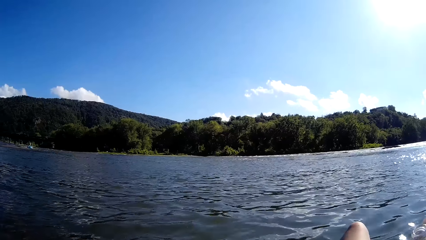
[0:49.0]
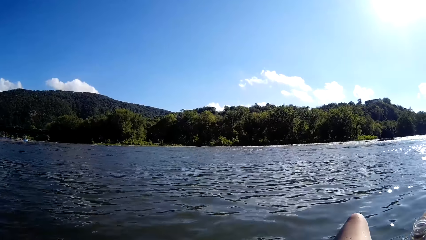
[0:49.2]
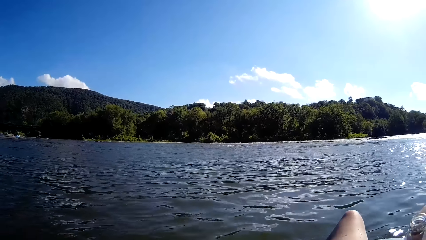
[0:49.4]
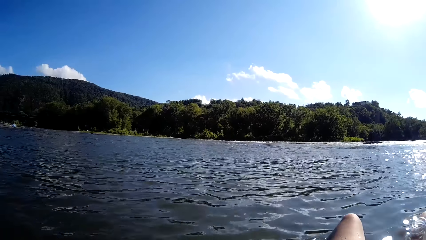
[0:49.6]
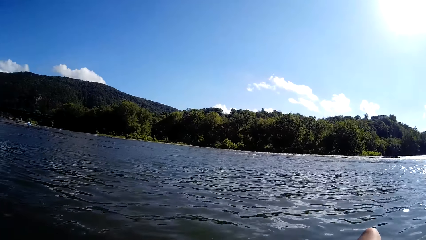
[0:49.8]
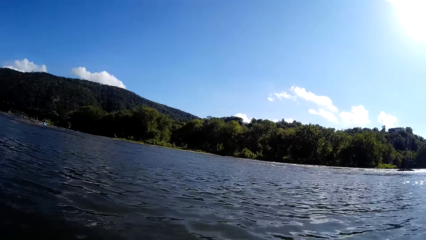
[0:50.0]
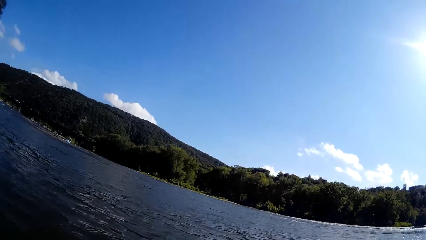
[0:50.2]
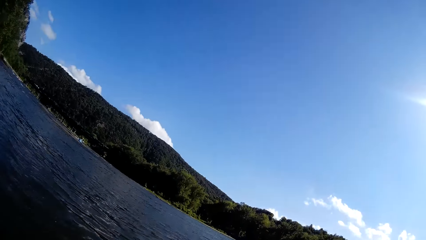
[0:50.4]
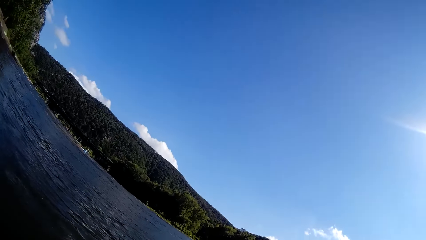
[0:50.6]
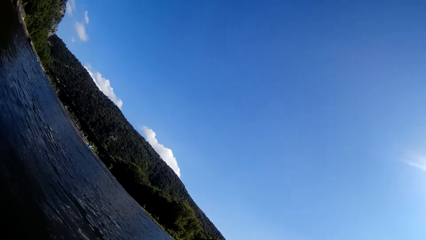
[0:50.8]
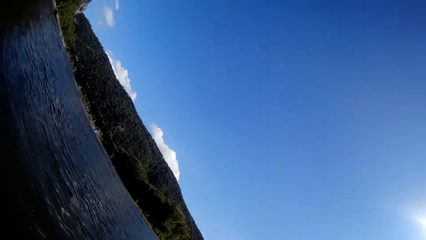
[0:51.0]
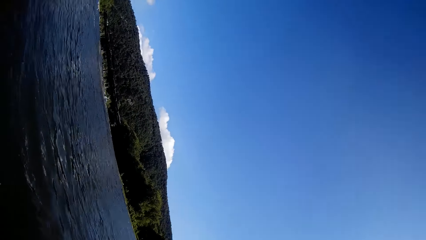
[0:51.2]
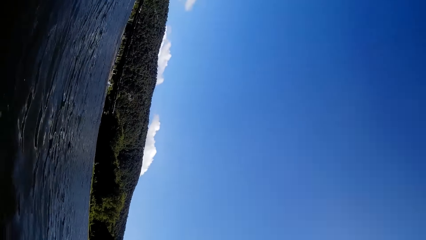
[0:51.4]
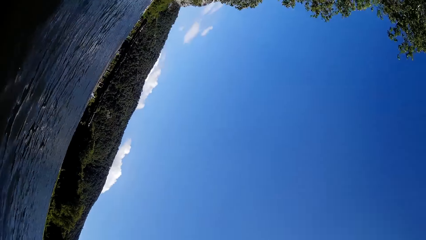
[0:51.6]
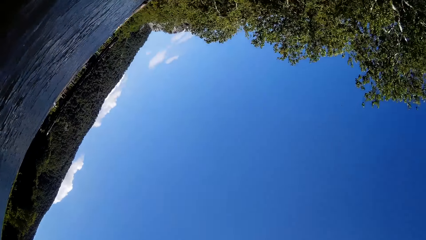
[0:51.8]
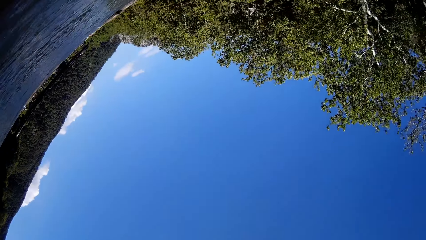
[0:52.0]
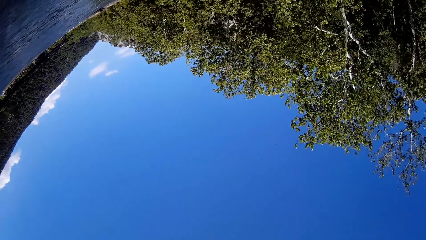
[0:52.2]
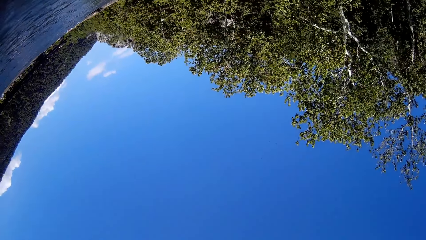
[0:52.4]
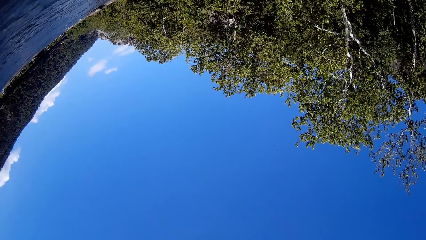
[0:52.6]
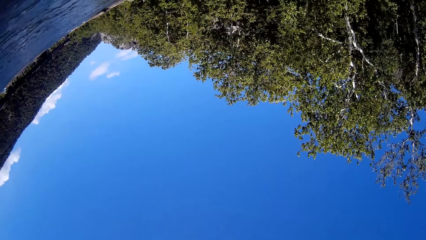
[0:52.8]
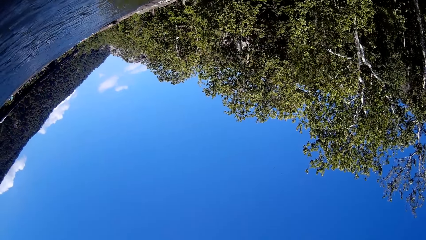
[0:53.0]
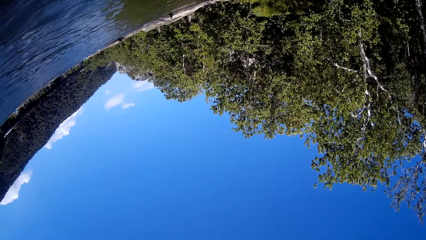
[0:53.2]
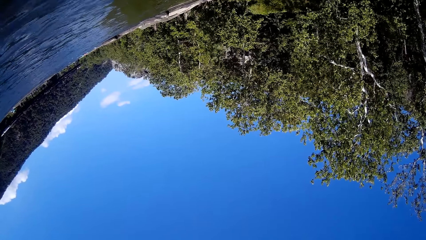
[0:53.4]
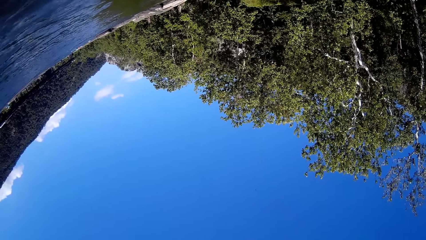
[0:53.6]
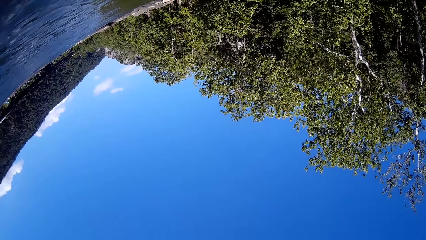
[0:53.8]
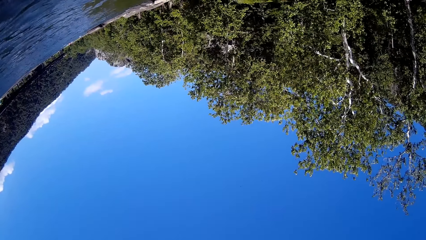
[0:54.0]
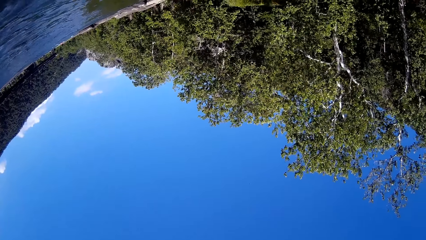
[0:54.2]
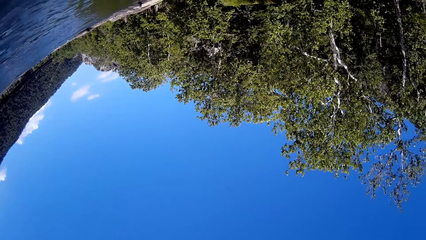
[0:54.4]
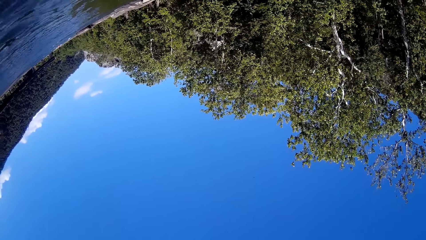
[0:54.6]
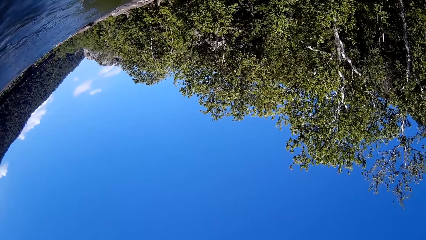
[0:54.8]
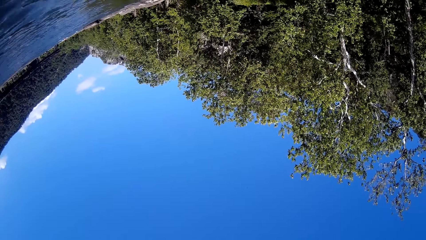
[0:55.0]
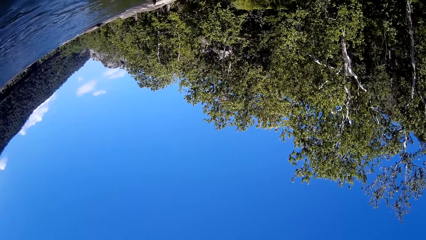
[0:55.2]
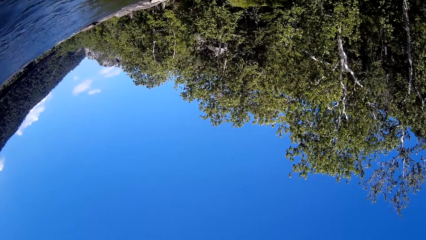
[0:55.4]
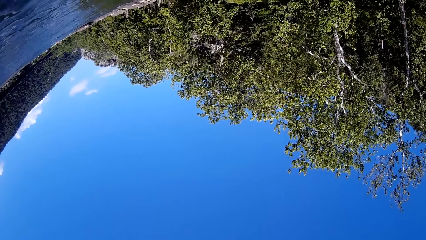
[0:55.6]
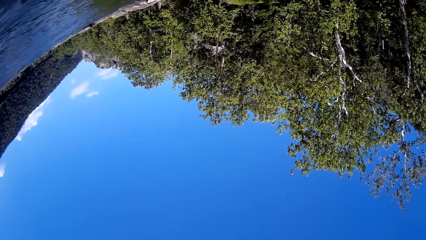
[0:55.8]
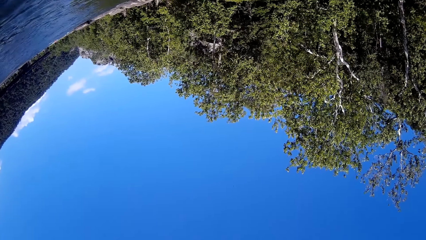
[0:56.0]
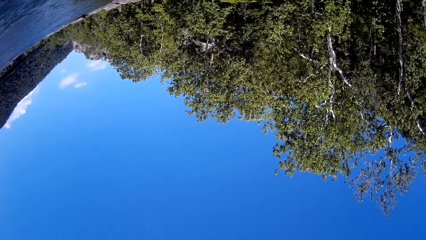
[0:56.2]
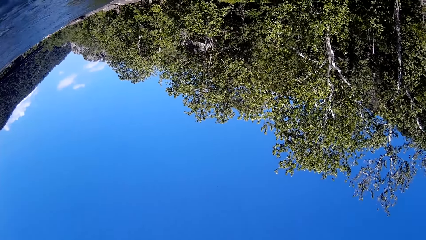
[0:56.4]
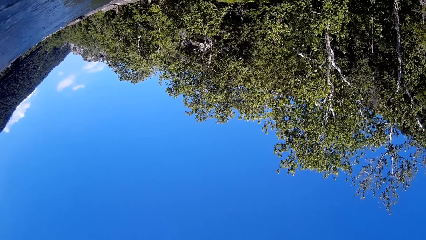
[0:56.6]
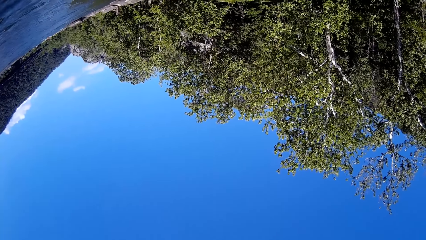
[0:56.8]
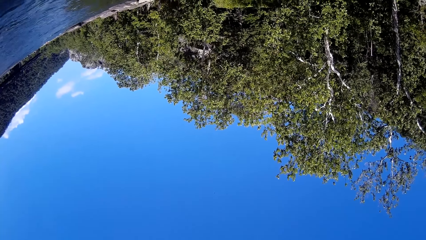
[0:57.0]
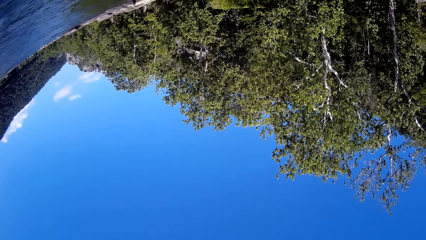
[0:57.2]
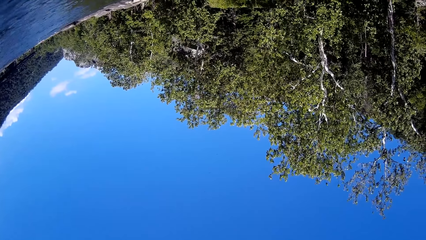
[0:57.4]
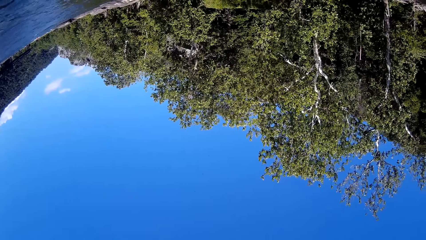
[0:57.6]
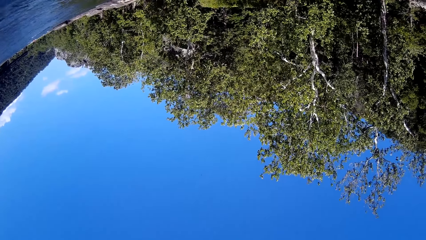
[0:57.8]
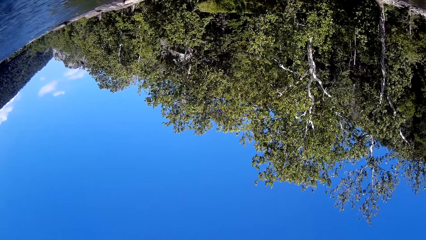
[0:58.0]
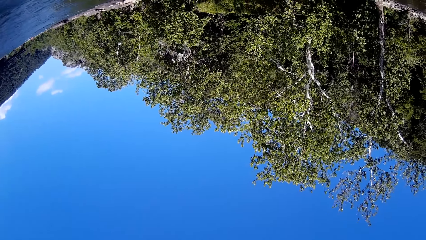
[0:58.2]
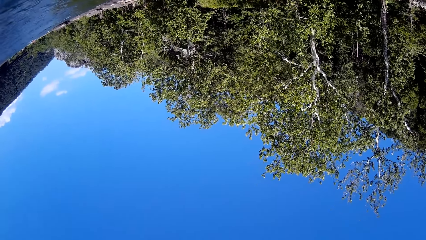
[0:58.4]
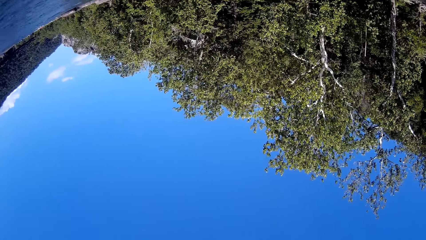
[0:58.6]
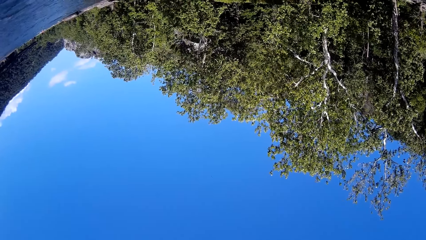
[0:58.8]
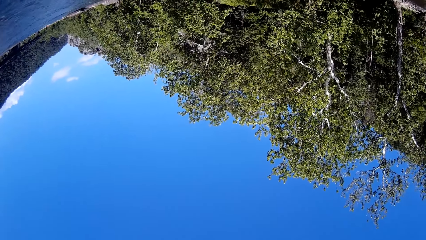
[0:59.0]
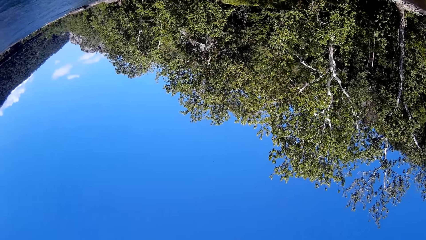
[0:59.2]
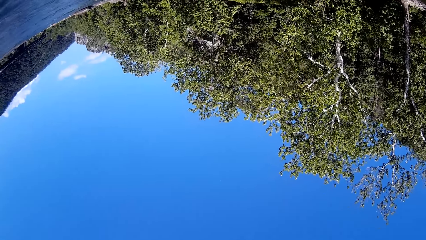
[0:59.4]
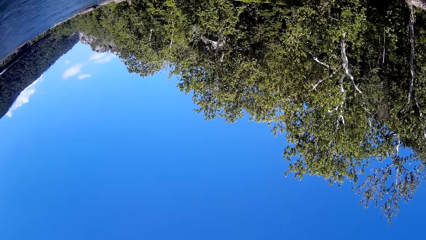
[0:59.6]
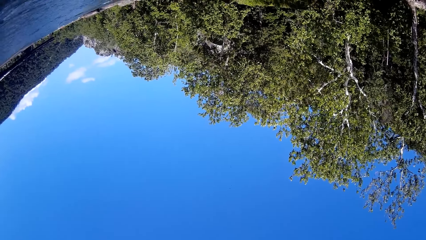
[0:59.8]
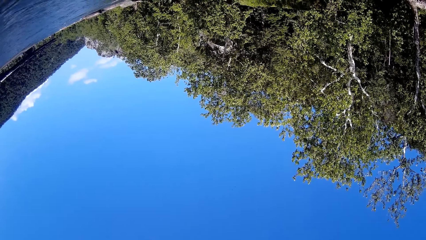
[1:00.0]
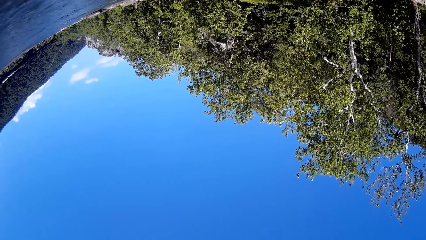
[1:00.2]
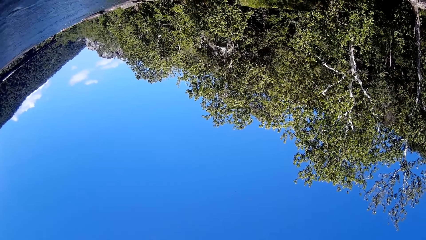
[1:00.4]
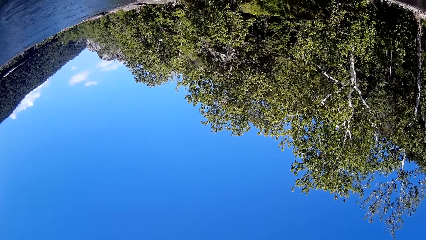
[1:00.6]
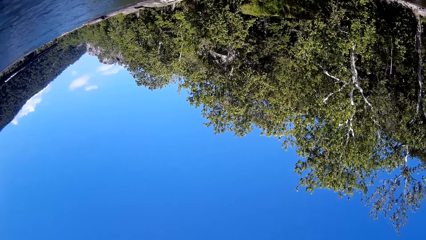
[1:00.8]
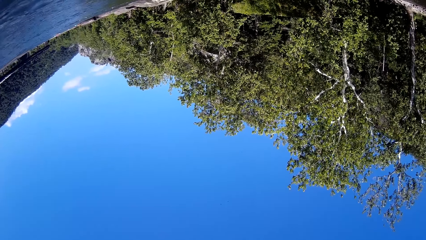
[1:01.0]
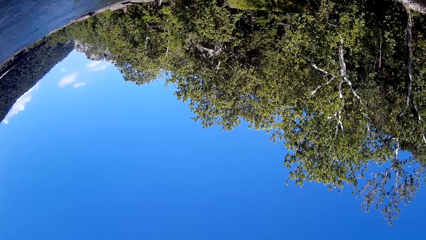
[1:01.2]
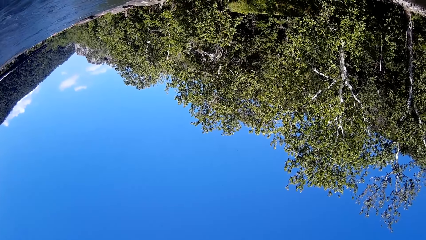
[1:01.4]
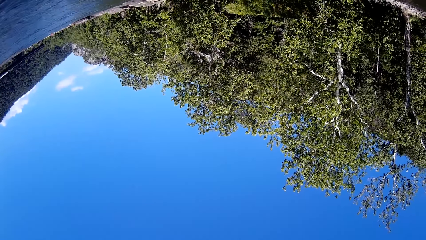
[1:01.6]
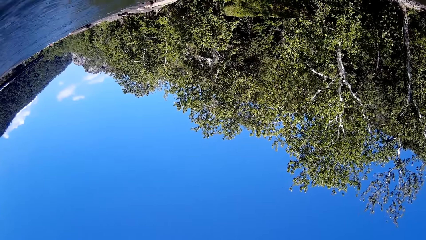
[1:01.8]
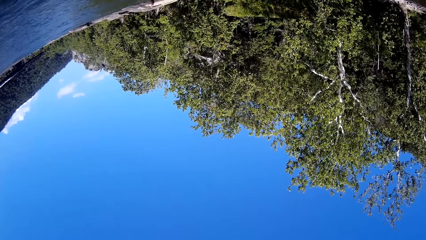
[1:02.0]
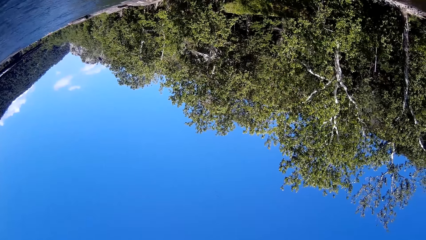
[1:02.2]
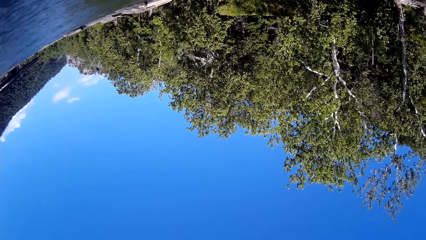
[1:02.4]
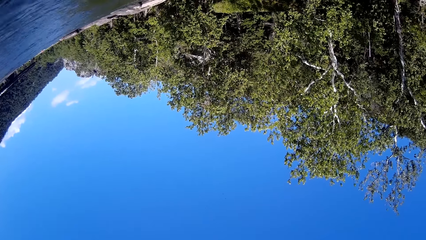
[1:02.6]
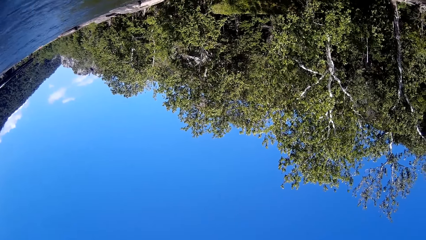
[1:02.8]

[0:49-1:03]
The camera wearer looks up. They speak.
